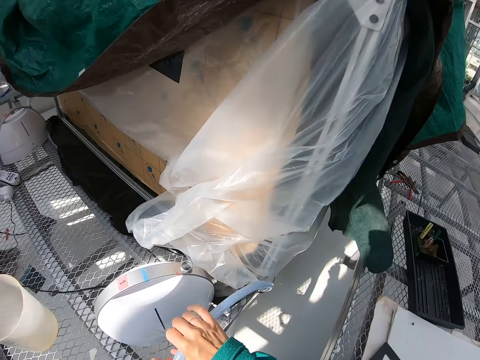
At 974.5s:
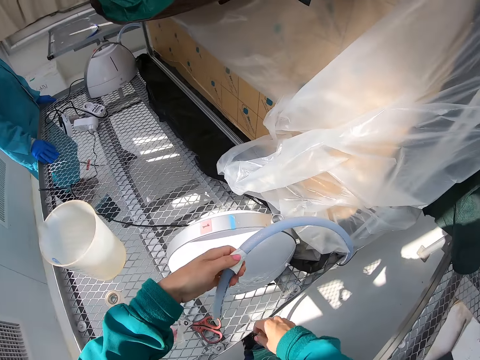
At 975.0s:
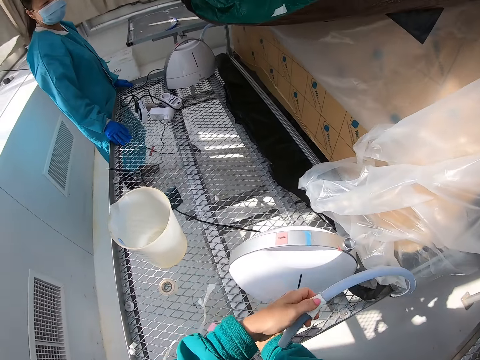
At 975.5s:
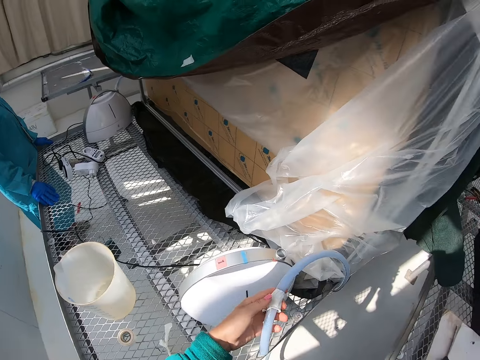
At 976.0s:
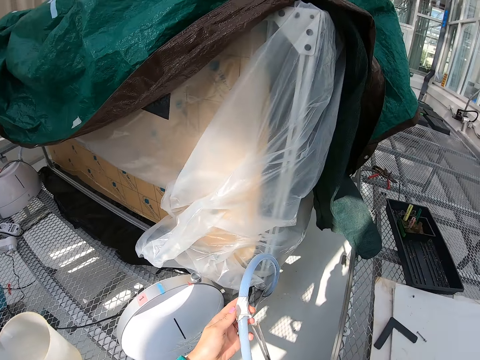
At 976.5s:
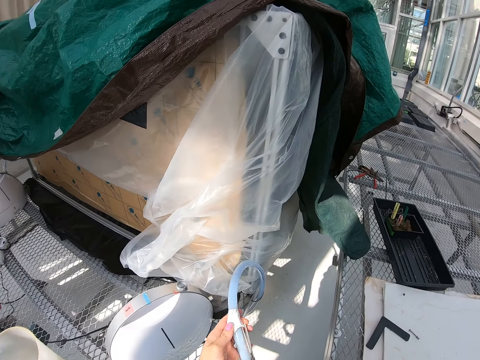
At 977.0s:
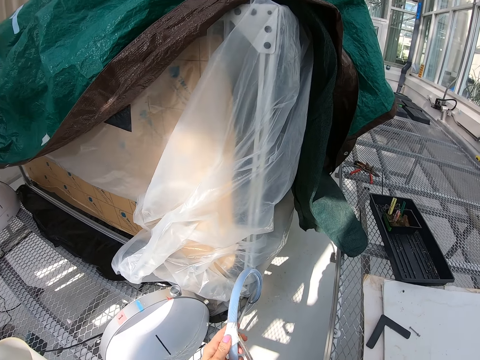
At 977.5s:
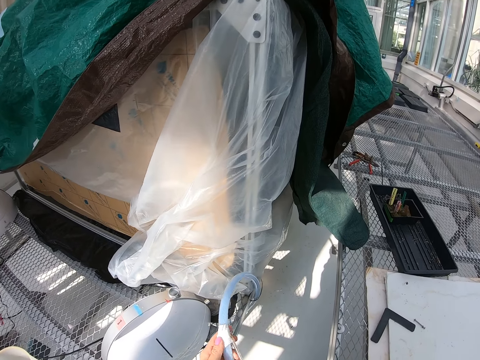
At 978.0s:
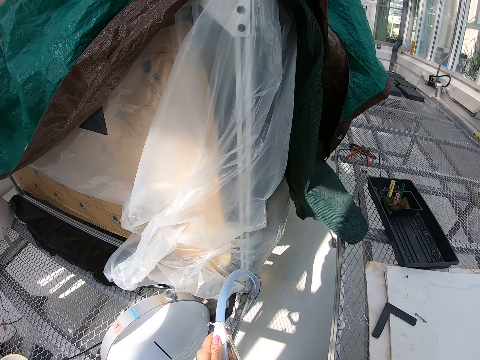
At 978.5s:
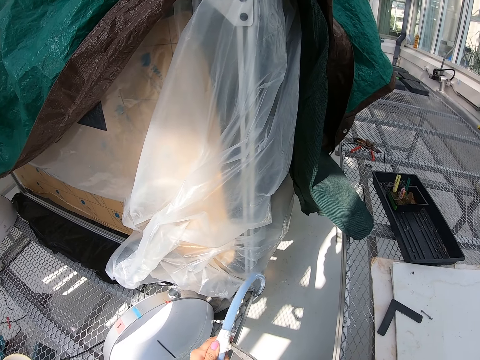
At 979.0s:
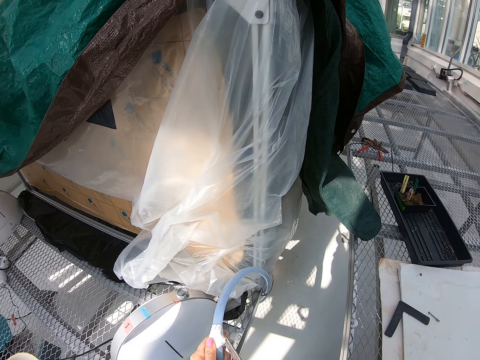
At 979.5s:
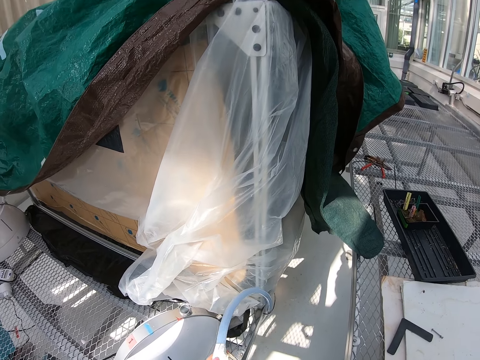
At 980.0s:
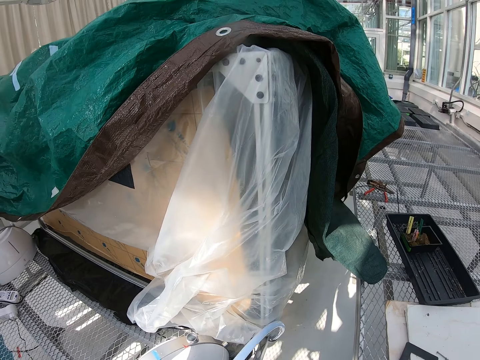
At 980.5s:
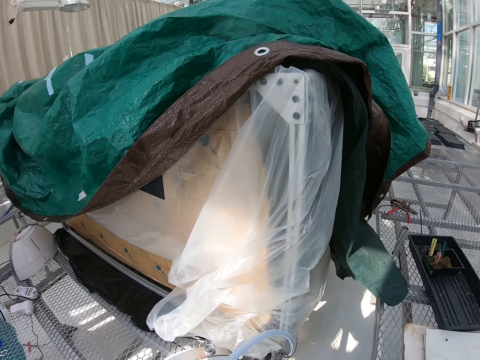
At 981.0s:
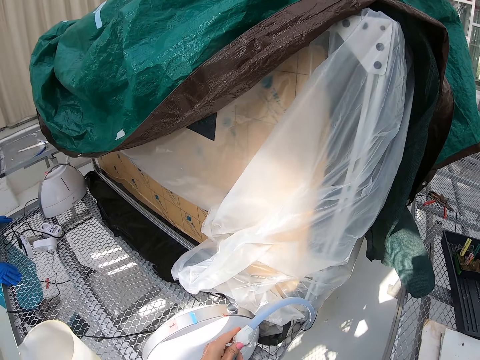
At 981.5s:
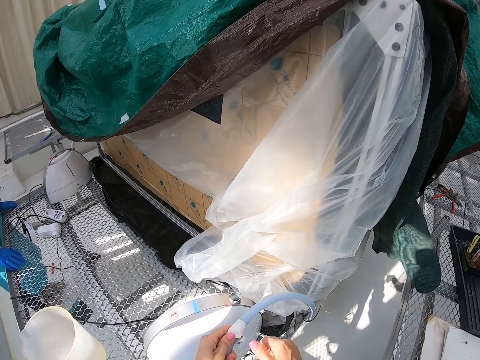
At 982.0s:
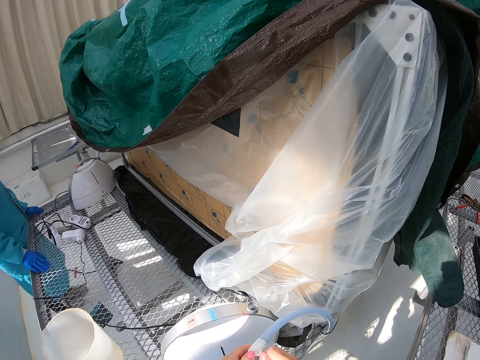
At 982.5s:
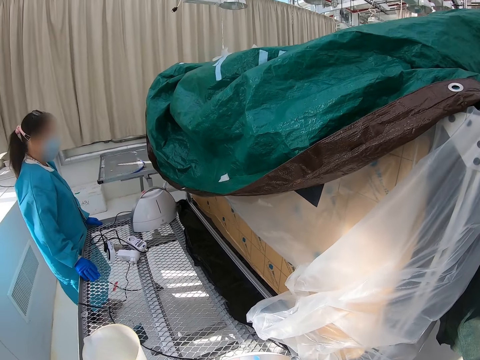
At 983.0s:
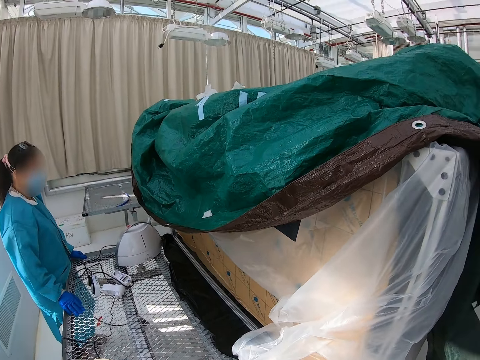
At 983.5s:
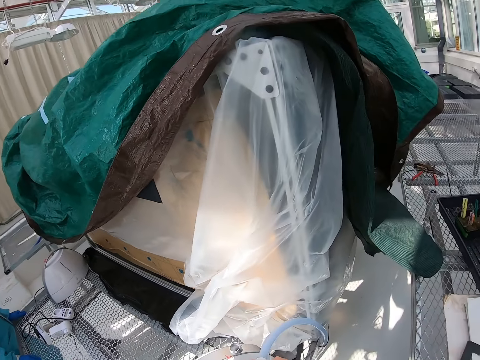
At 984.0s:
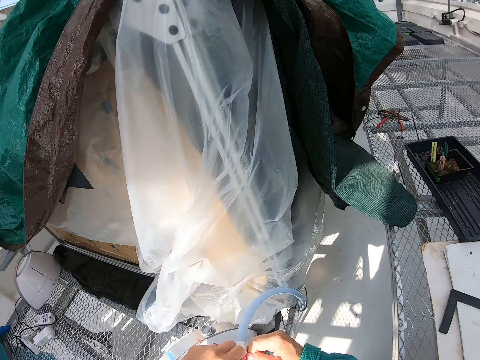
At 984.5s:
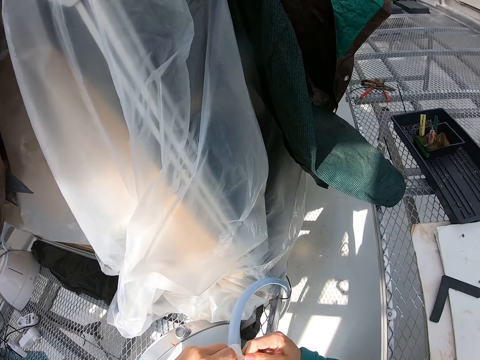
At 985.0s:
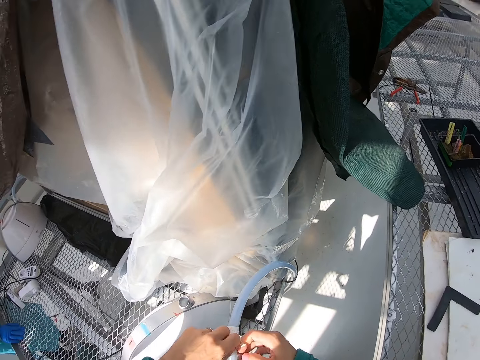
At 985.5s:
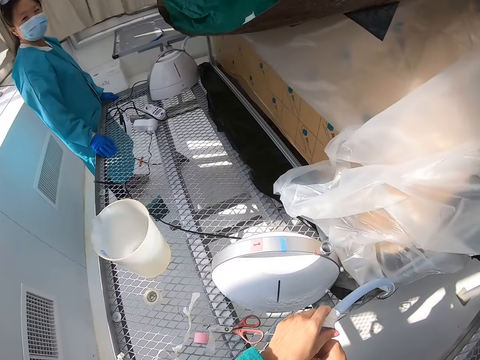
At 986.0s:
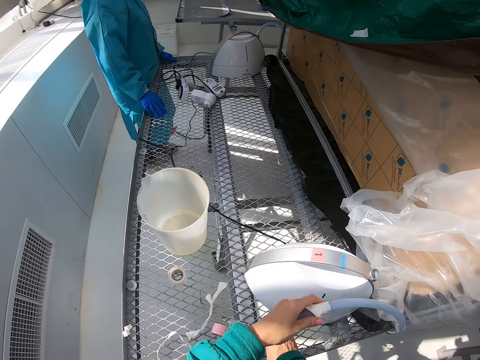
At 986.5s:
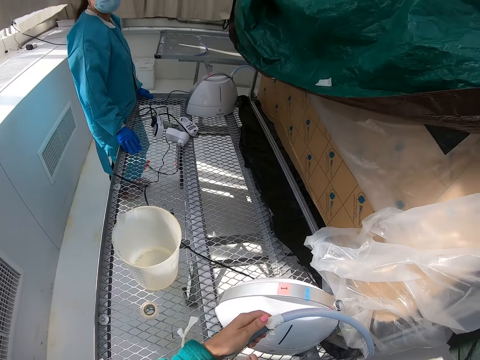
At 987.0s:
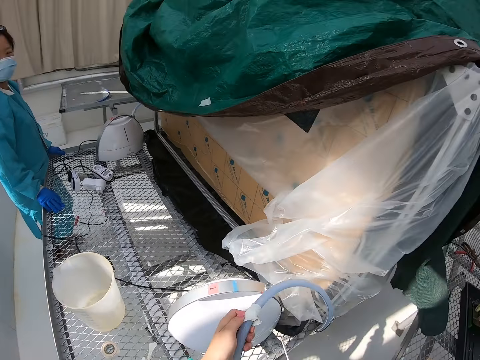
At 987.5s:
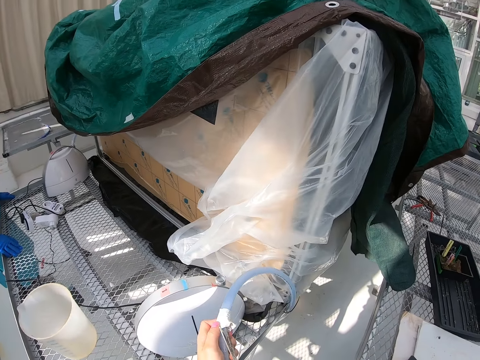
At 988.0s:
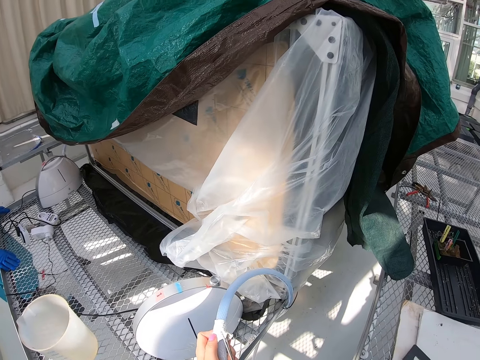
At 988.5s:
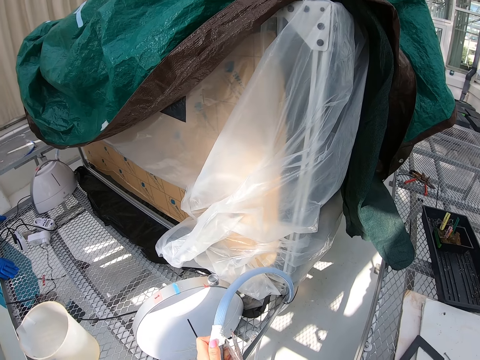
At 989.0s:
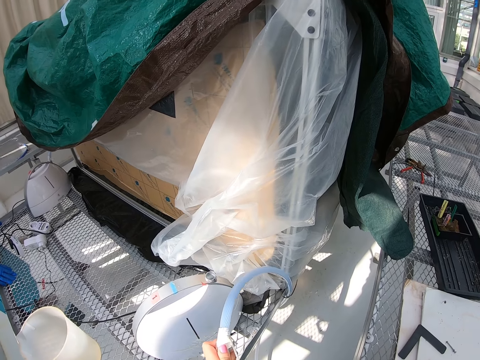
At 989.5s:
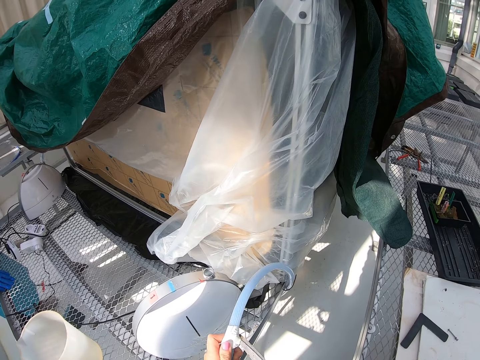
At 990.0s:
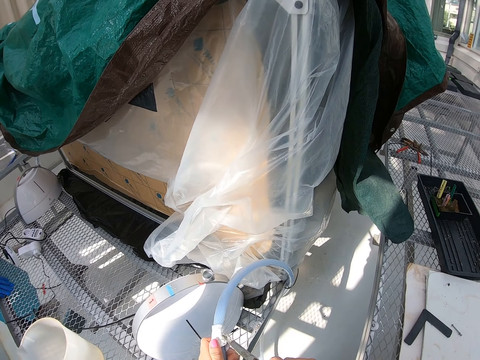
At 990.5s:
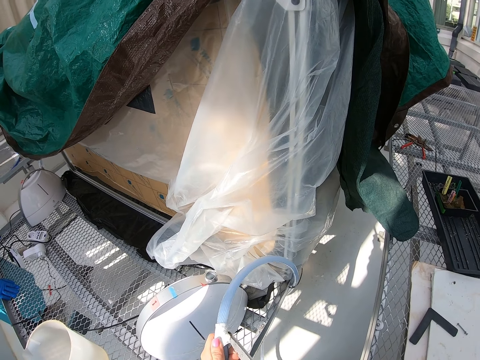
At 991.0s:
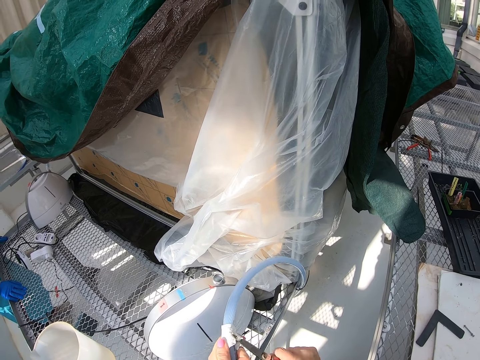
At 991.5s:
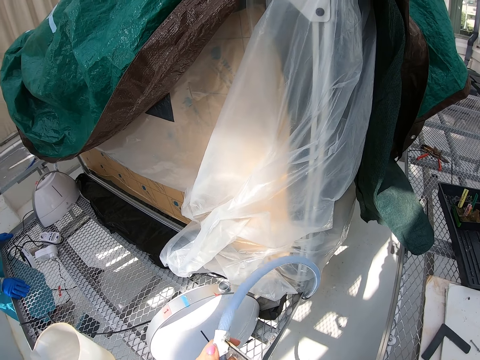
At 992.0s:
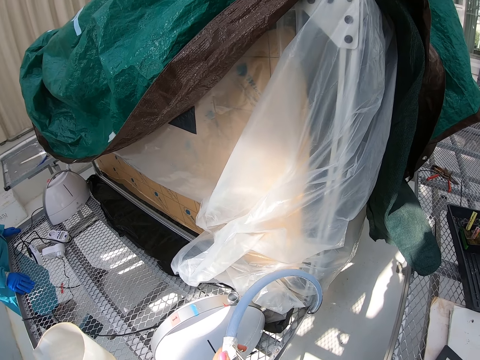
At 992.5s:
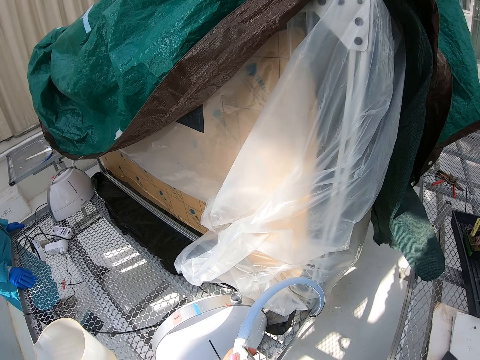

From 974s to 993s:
The camera wearer picks up the scissors. They cut the duct tape from the pipe. They grab the duct tape. They grab the scissors. They cut the duct tape with the scissors.

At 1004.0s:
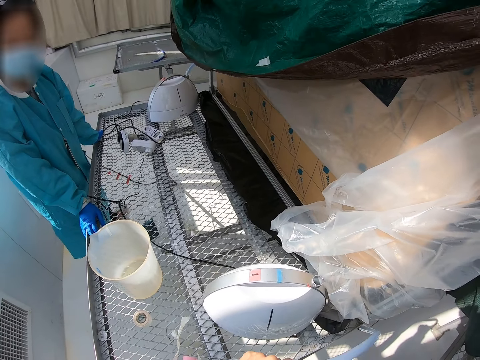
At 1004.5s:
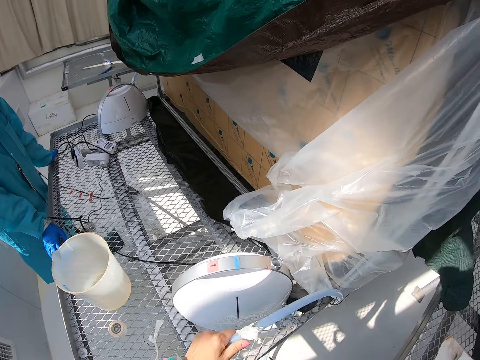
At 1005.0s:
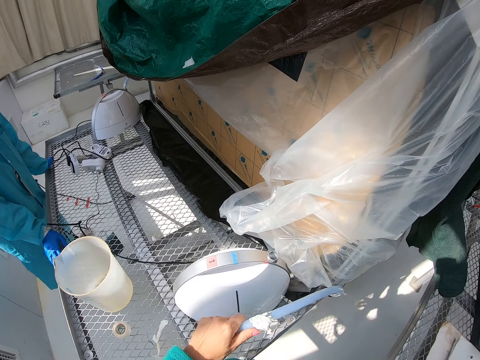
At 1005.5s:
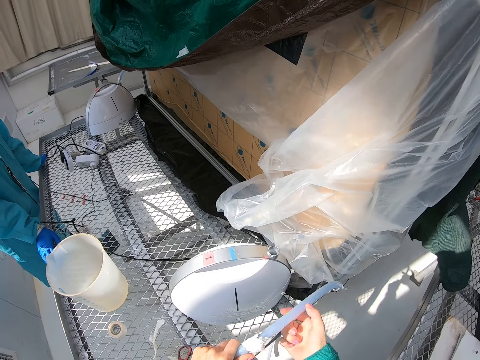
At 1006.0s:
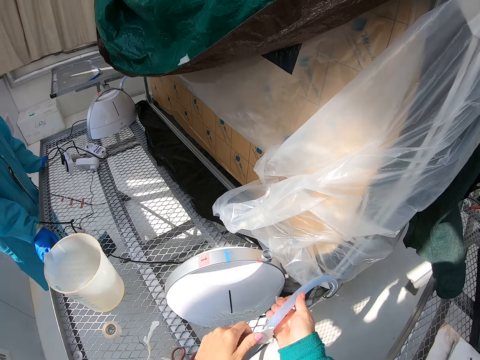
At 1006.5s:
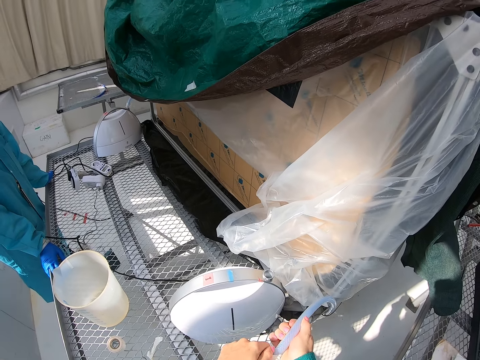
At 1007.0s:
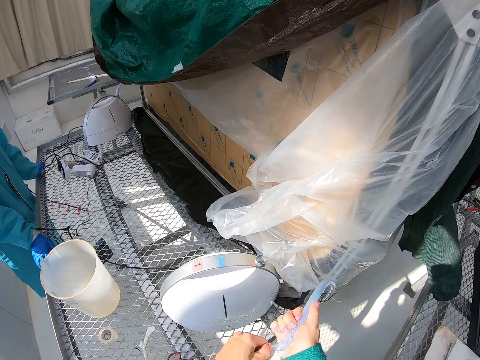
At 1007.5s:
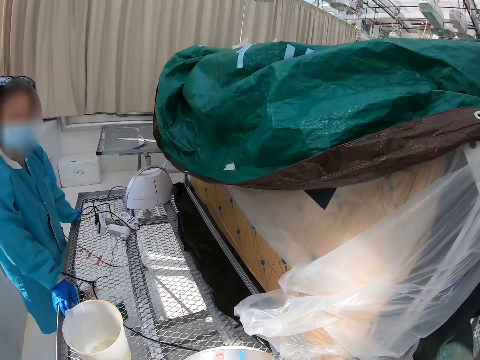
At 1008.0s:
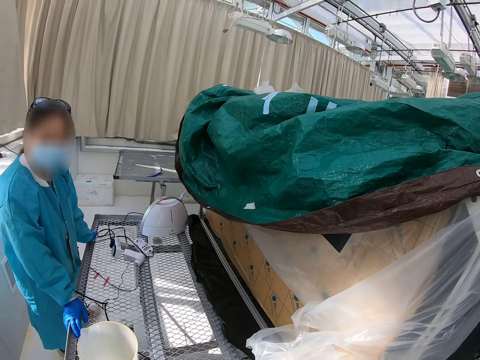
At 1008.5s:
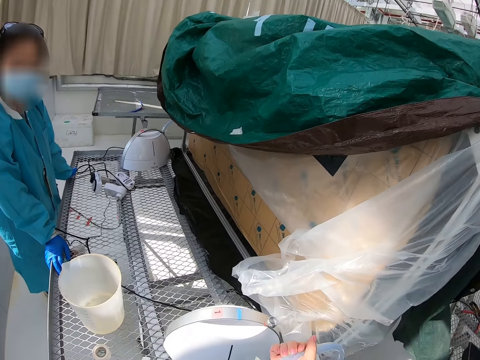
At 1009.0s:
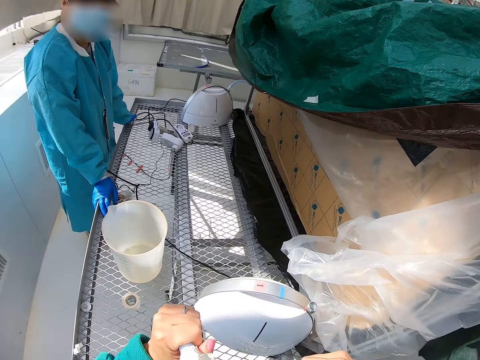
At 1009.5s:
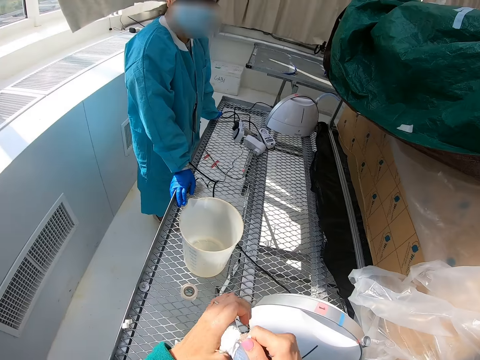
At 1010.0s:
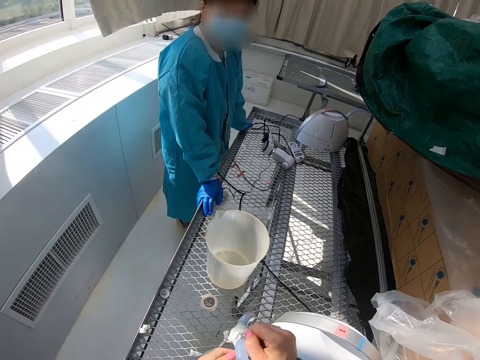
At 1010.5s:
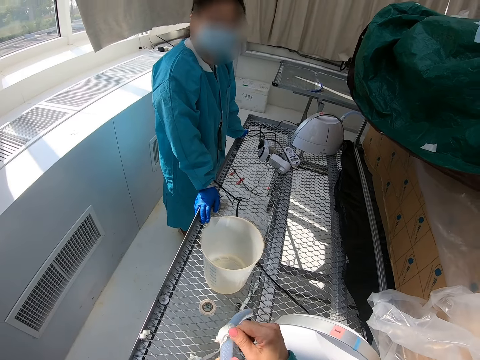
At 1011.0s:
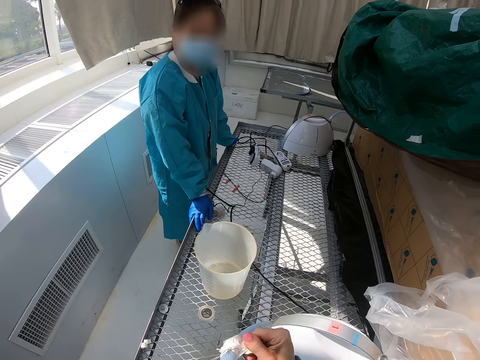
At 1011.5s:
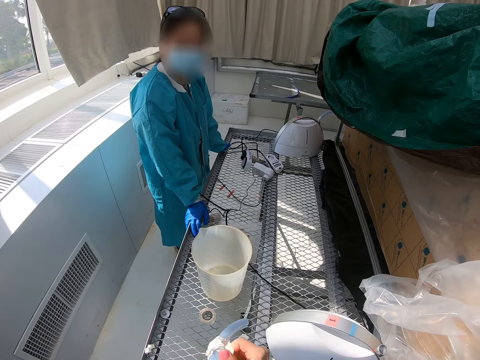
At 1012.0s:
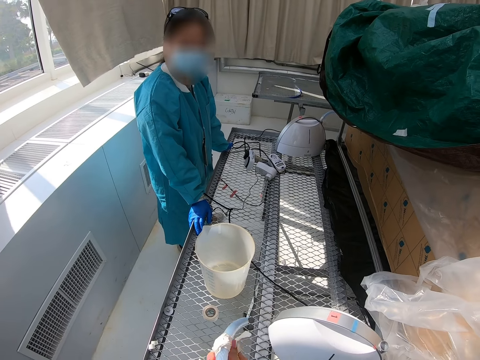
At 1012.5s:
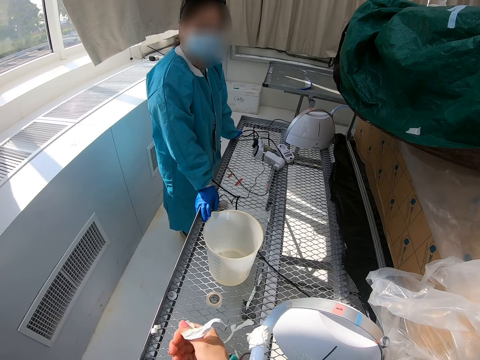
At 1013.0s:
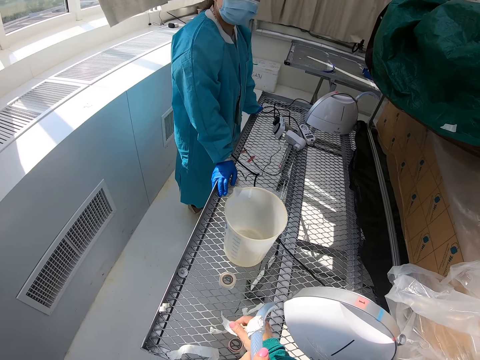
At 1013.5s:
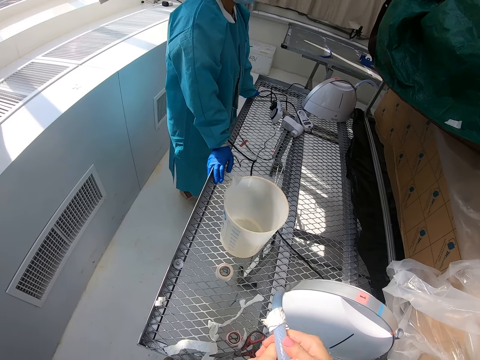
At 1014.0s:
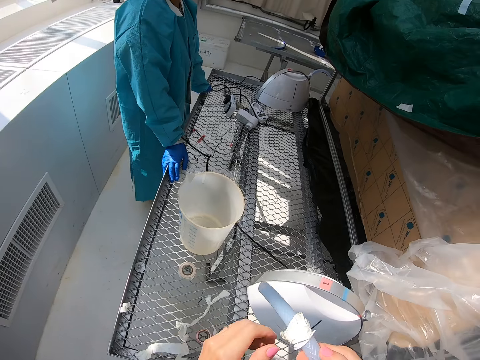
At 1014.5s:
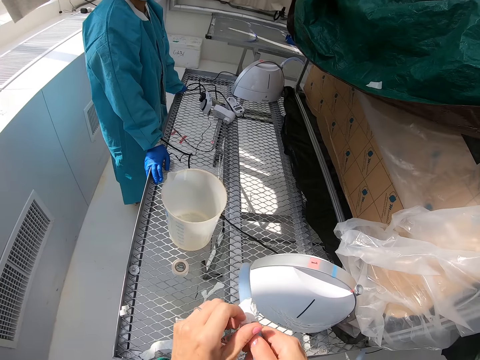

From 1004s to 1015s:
The camera wearer grabs the pipe with the left hand. They grab the pipe with both hands. They remove the duct tape from the pipe. They remove part of the duct tape from the pipe. They remove part of the duct tape from the pipe again.
